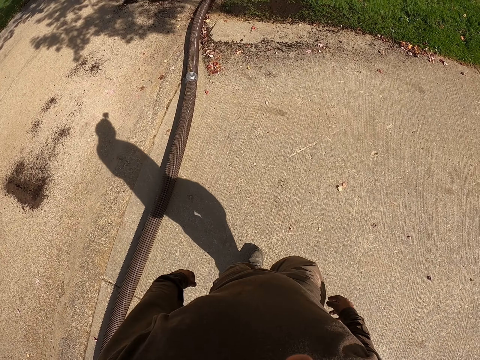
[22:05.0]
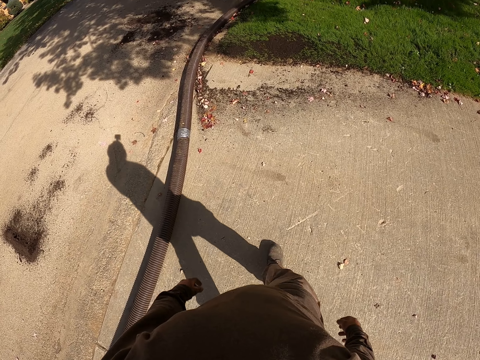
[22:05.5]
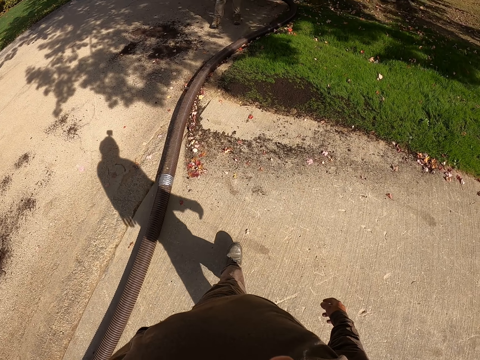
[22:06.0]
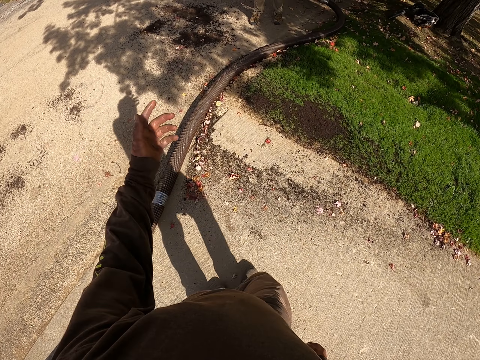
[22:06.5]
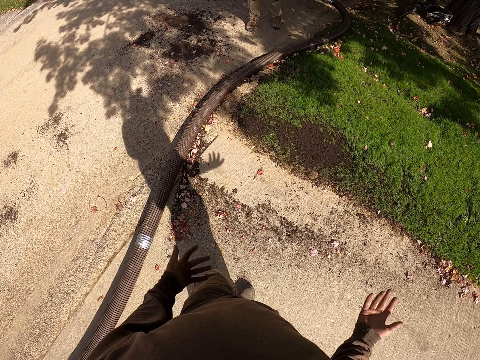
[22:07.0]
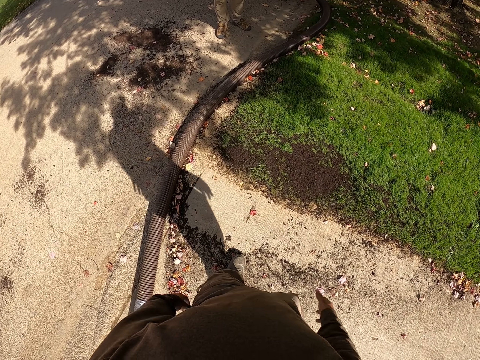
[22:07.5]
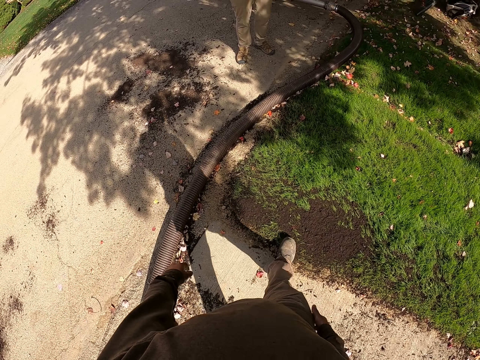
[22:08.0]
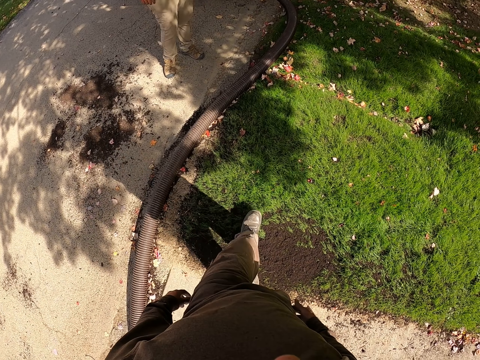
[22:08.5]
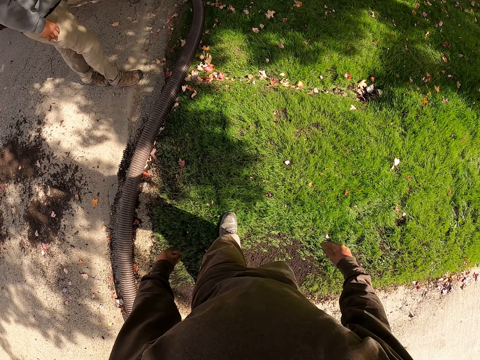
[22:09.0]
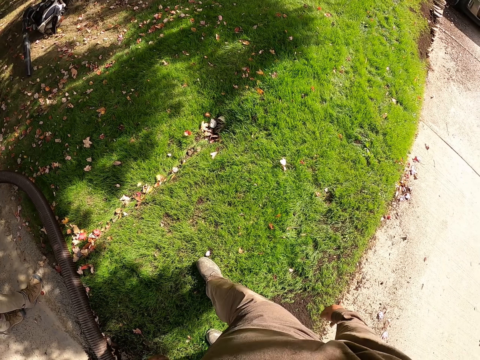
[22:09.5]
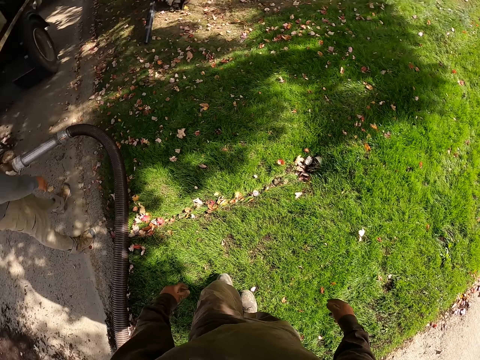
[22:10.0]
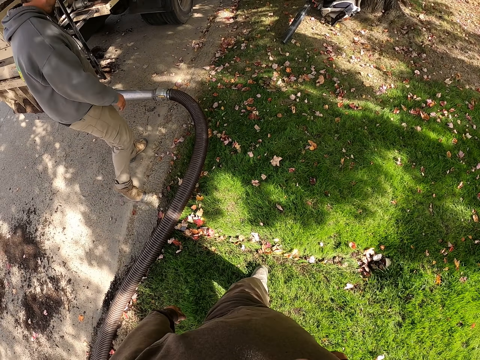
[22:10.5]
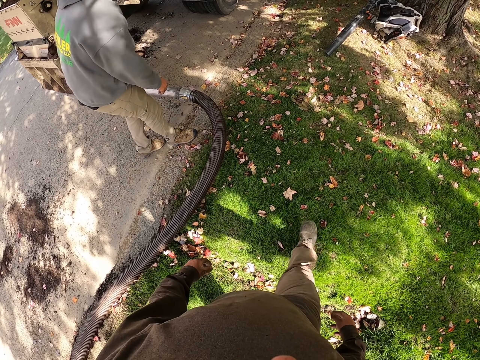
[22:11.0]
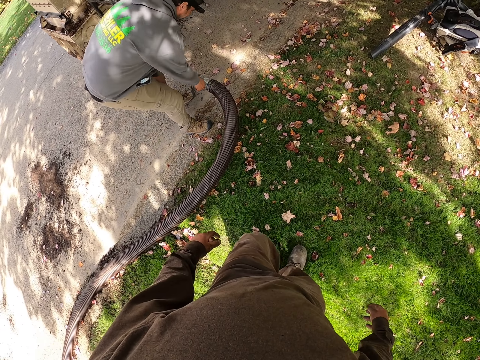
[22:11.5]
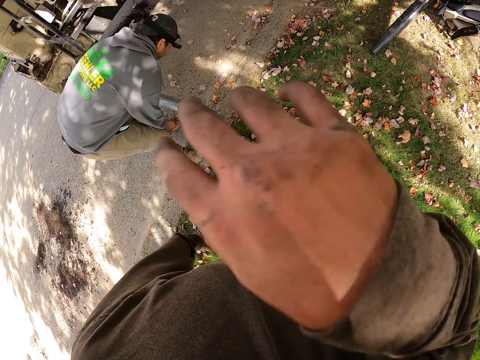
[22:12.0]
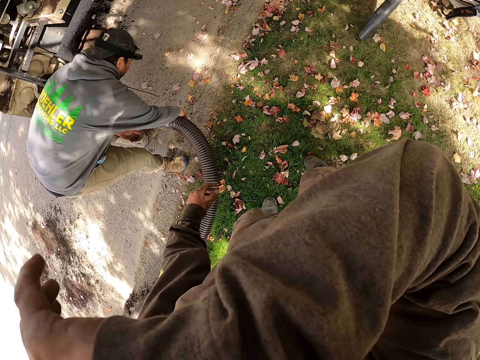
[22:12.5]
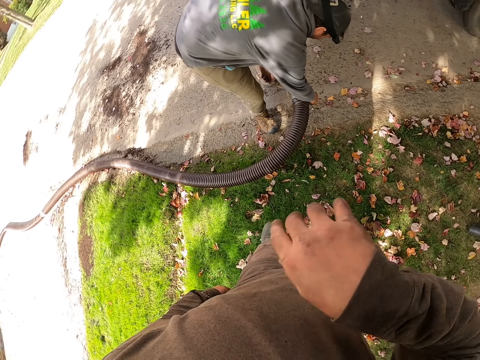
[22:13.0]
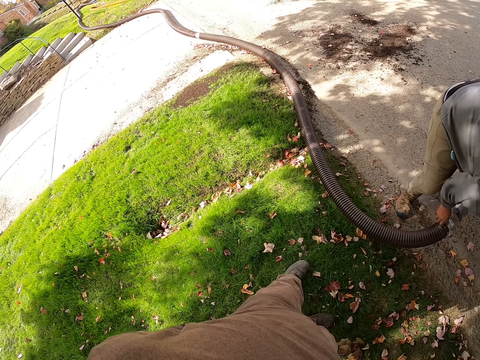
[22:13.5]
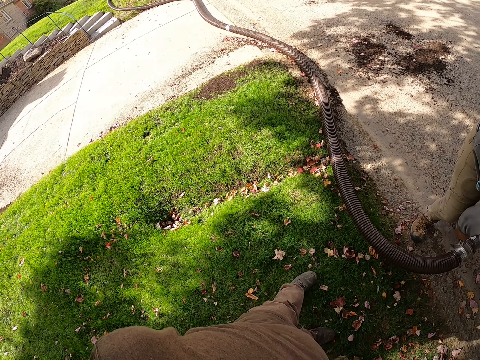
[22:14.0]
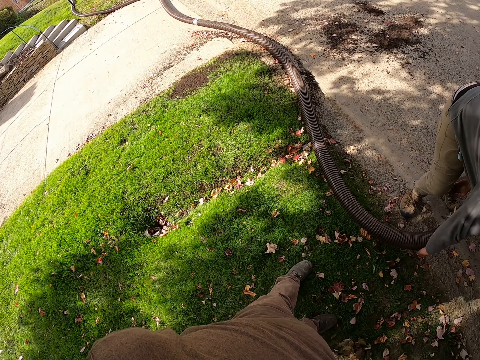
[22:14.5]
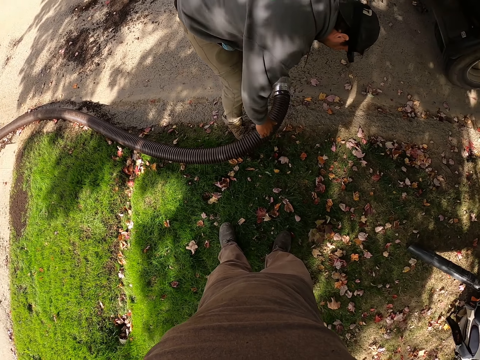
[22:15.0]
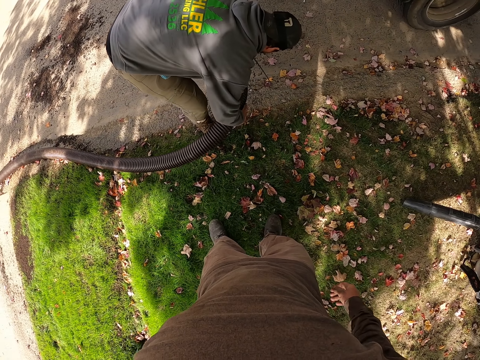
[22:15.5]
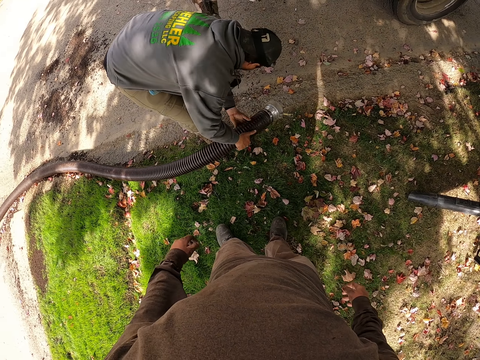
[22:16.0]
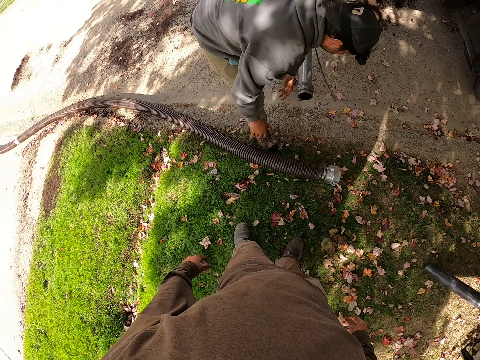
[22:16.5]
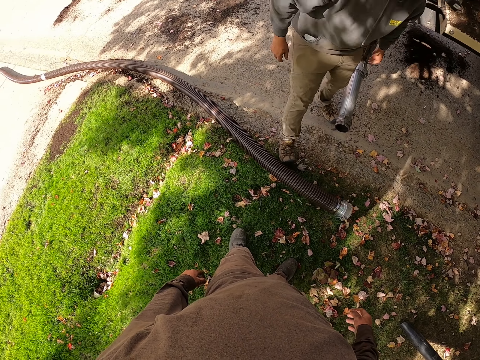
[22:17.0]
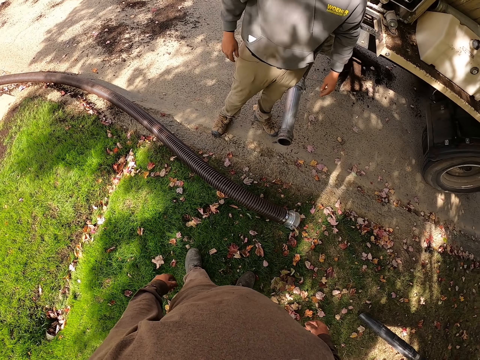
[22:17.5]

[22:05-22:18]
The camera wearer does something with his hand. A man removes the pipe from the lorry. The camera wearer wipes his face. He does a hand movement with his hand. The man disconnects the pipe. The man places the pipe on the ground.

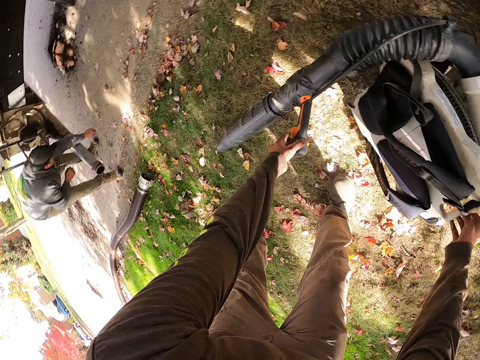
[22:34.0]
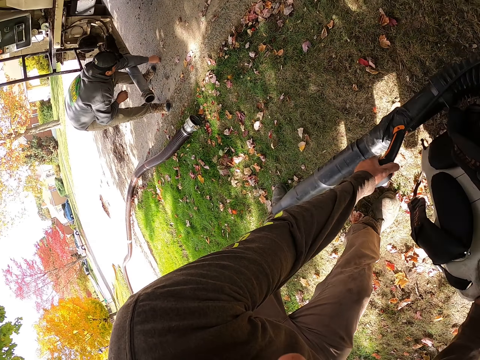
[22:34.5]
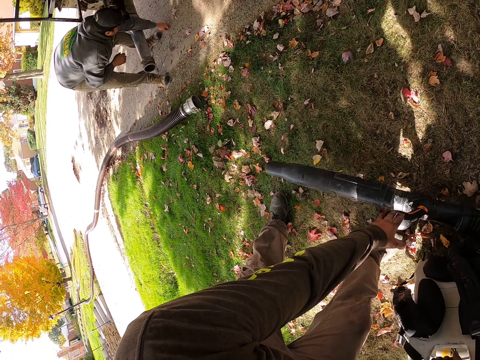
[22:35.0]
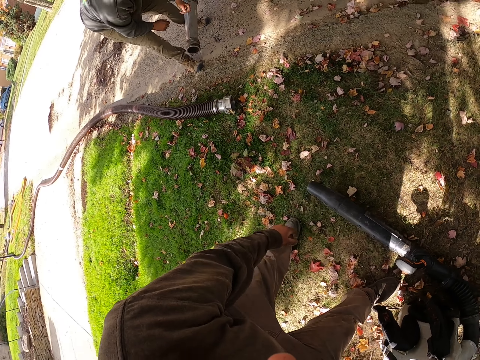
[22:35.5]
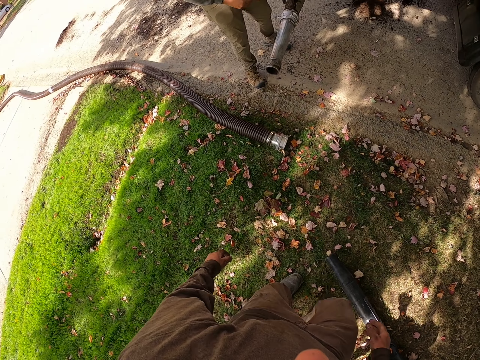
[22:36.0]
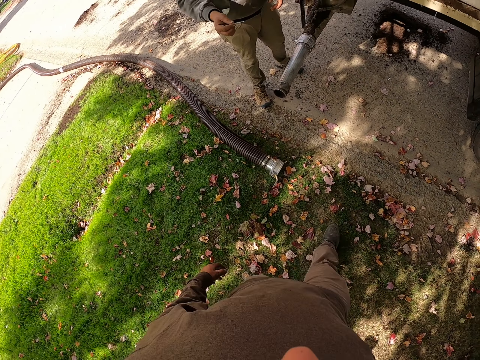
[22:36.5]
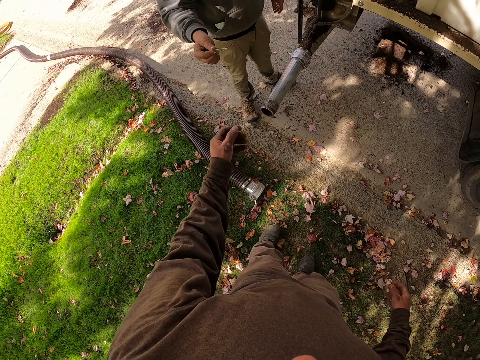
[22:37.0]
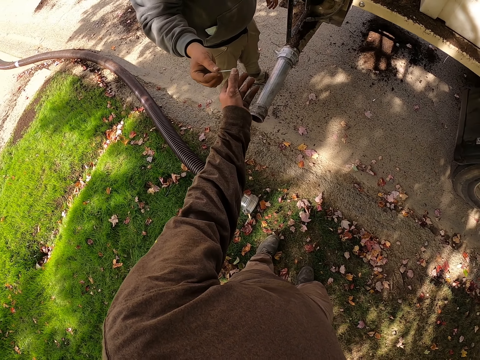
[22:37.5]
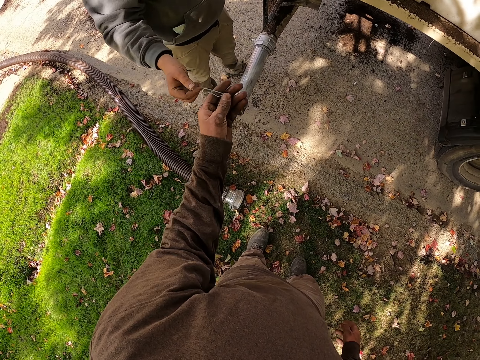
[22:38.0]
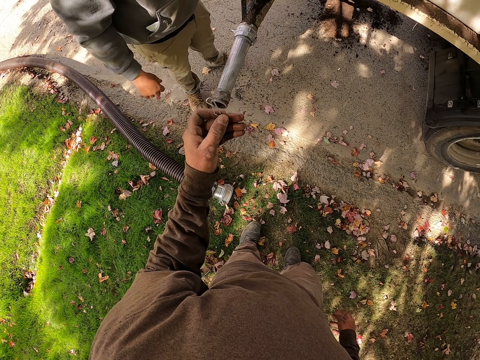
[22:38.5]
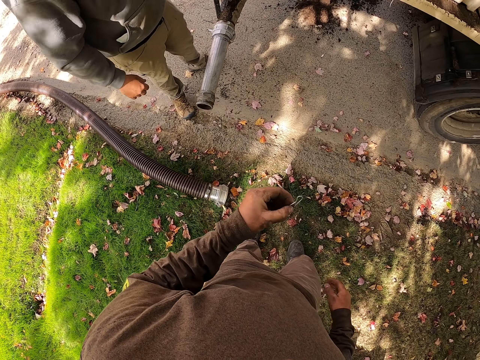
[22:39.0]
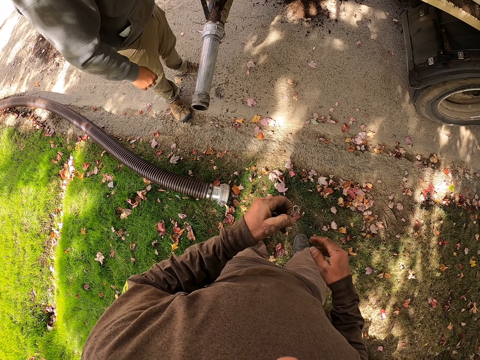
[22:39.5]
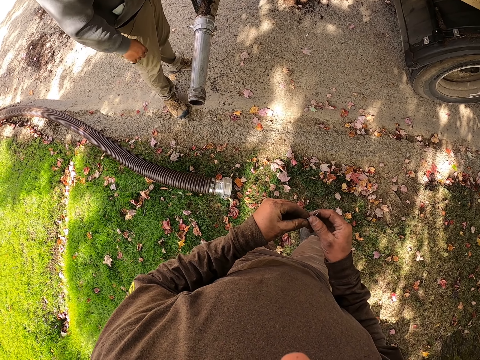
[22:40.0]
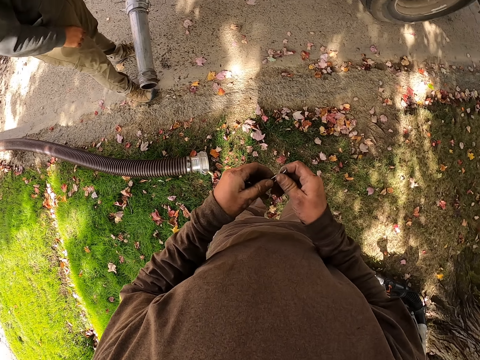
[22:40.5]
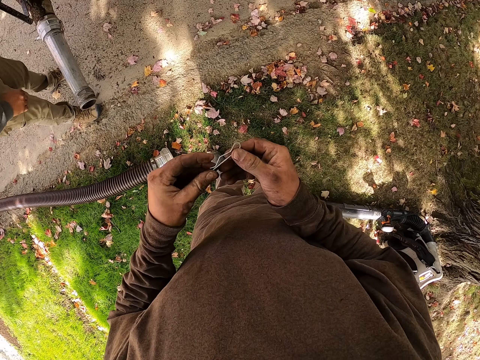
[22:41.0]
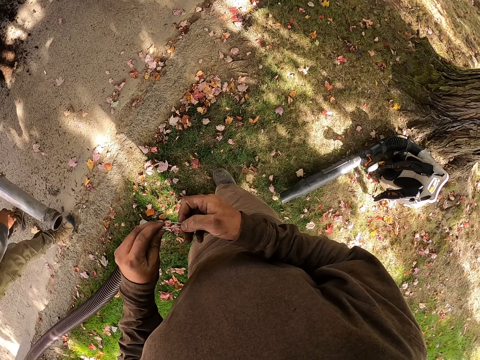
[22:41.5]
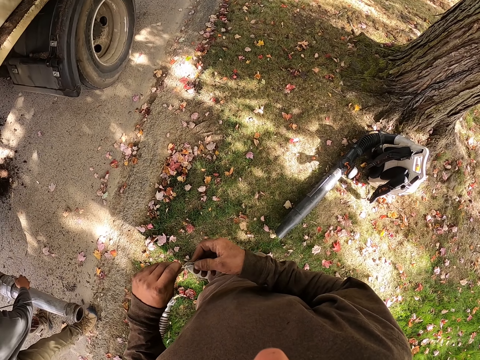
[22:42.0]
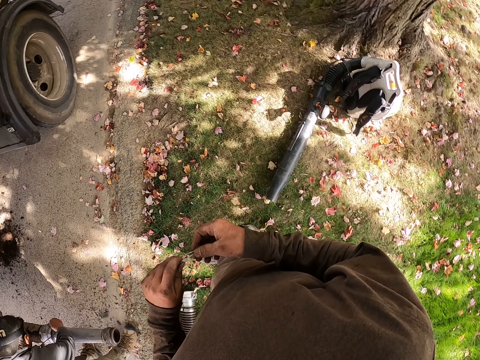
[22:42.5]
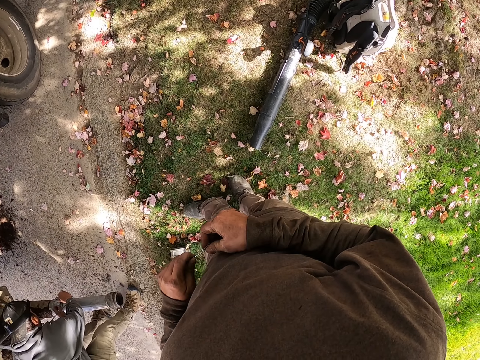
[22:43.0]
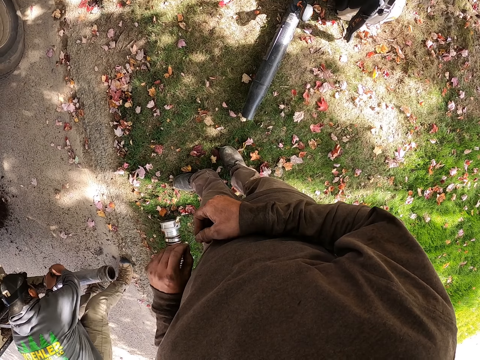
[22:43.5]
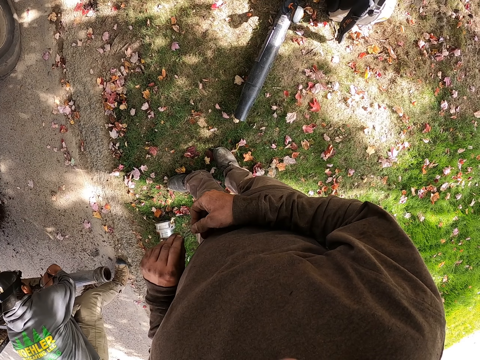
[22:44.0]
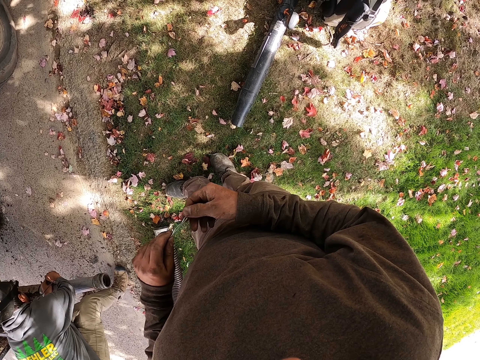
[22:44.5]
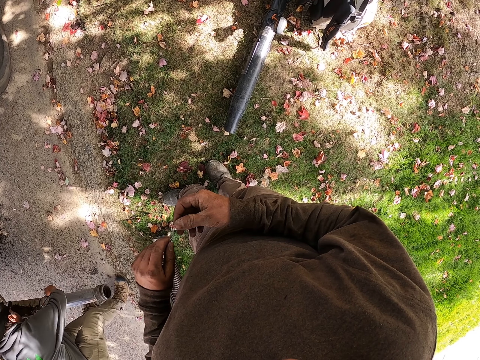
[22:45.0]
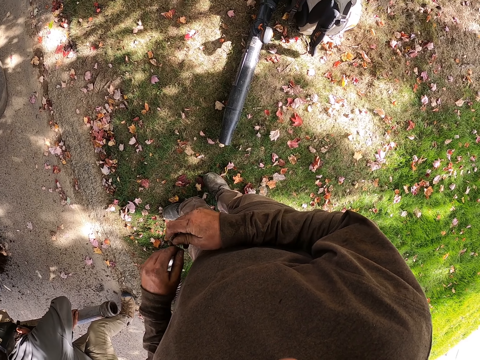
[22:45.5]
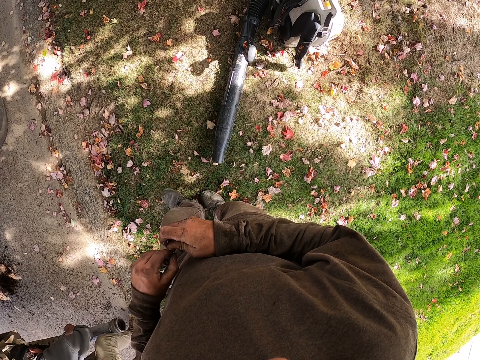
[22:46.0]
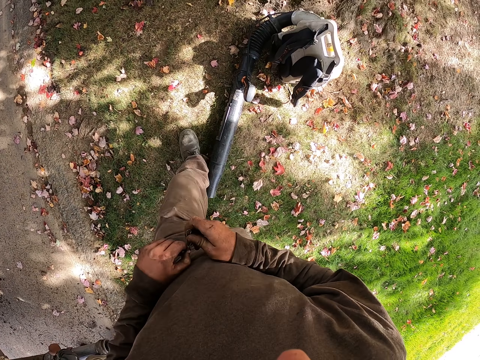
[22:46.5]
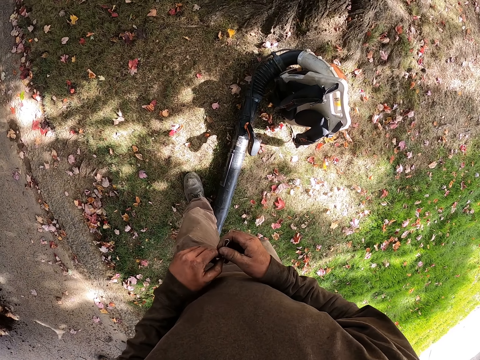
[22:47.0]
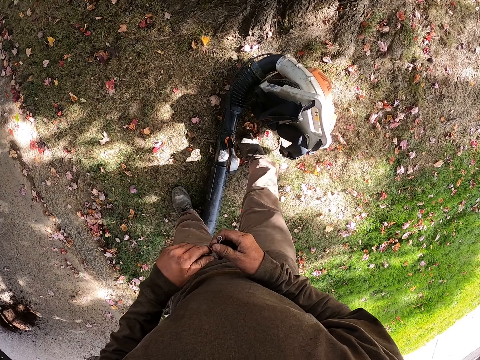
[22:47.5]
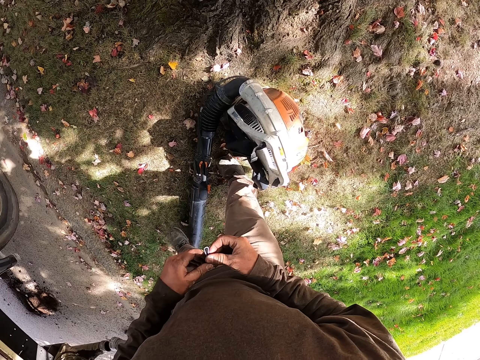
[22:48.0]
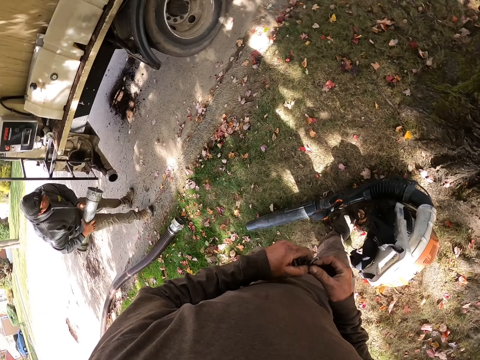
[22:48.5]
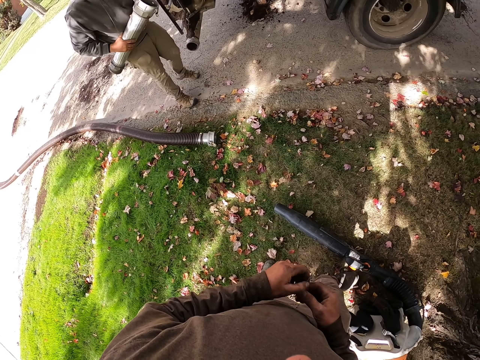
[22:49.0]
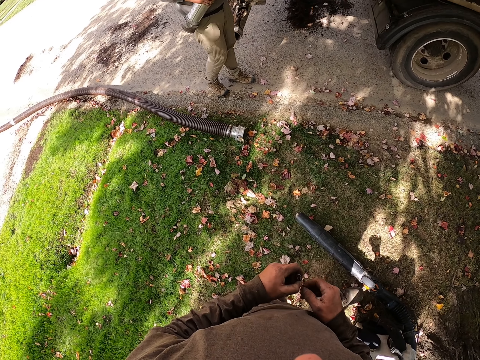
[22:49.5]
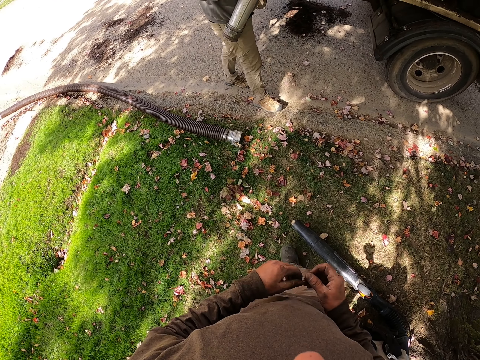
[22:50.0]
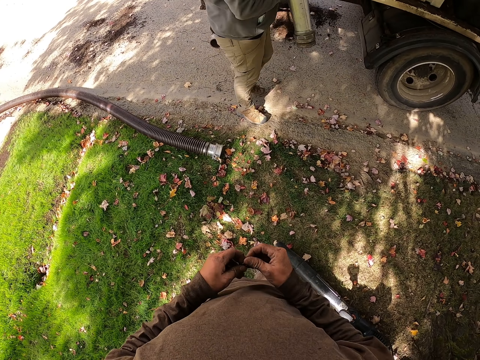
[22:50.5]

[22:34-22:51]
The camera wearer picks up an air blowing machine with his hands and places the air blowing machine on the ground. He takes a pin from a man. He adjusts the pin with both hands. The man disconnects a pipe. Another man carries a pipe.
